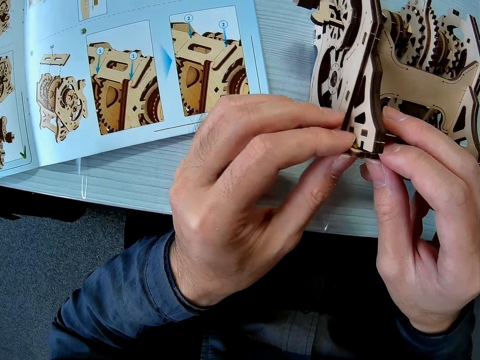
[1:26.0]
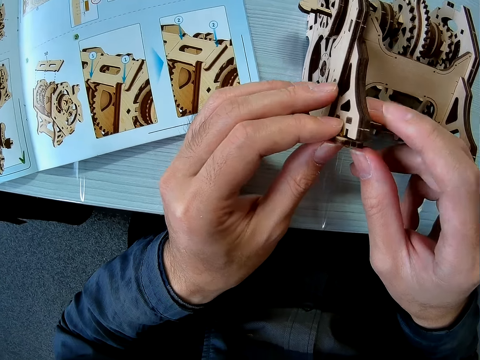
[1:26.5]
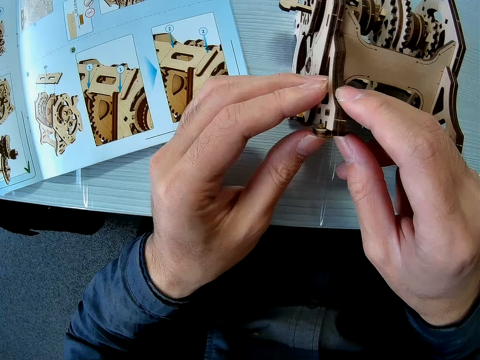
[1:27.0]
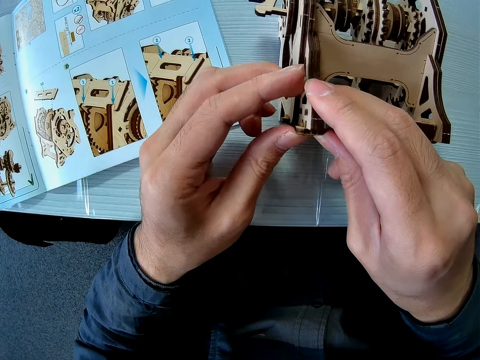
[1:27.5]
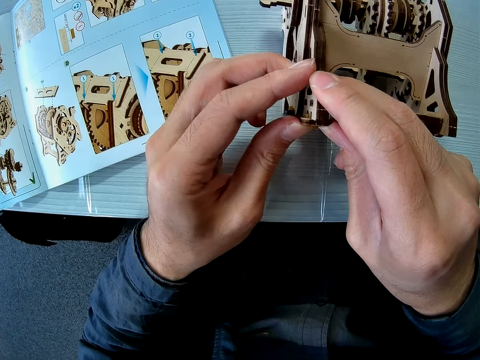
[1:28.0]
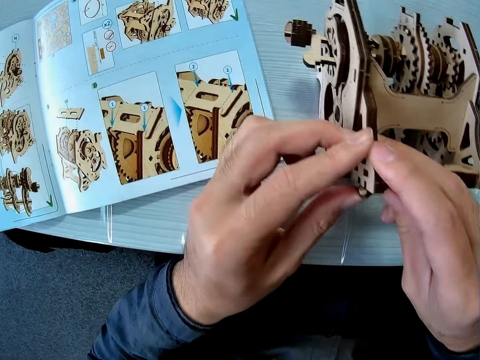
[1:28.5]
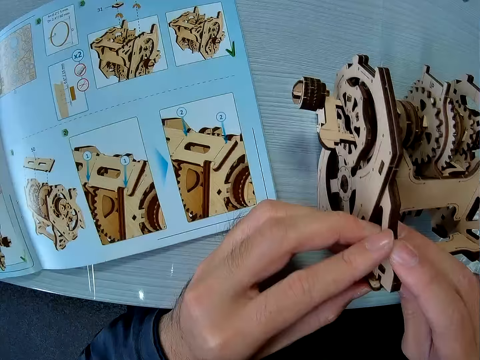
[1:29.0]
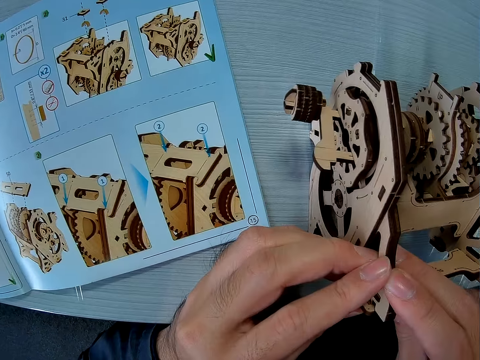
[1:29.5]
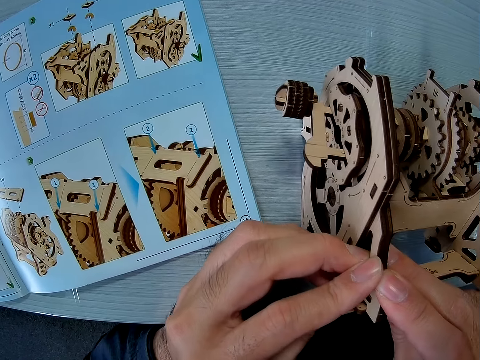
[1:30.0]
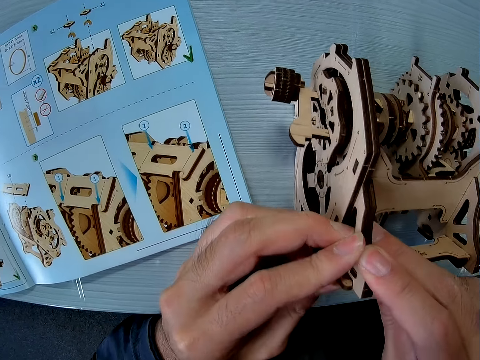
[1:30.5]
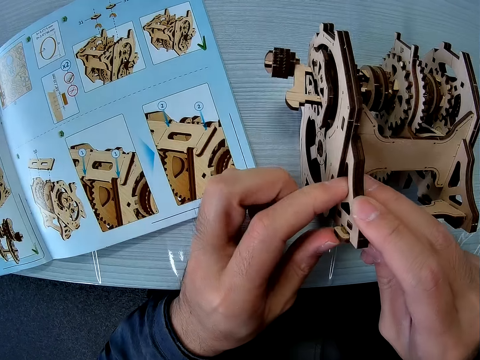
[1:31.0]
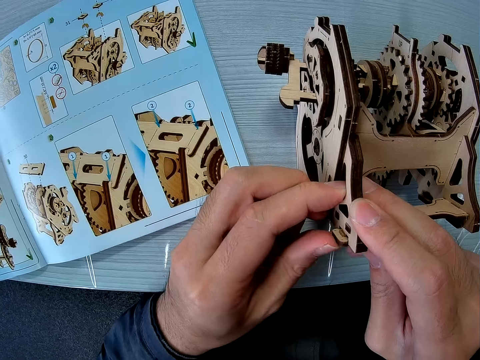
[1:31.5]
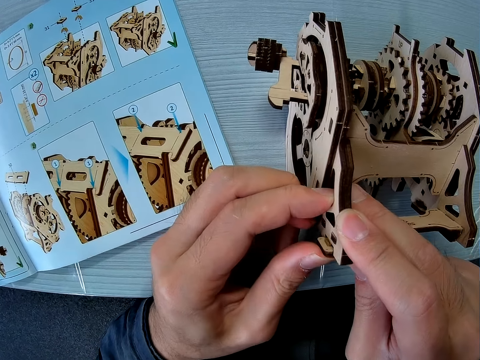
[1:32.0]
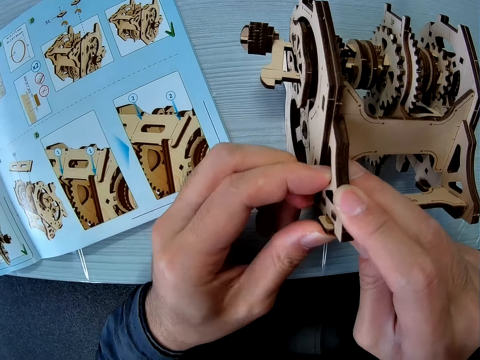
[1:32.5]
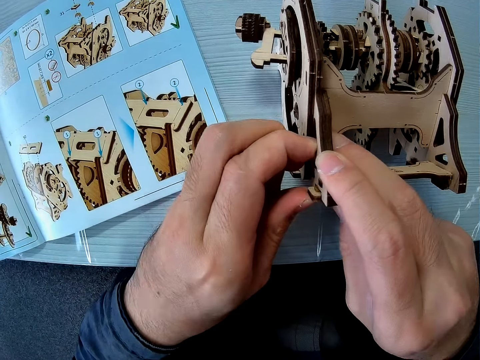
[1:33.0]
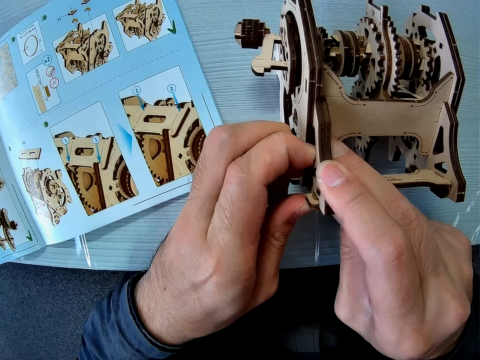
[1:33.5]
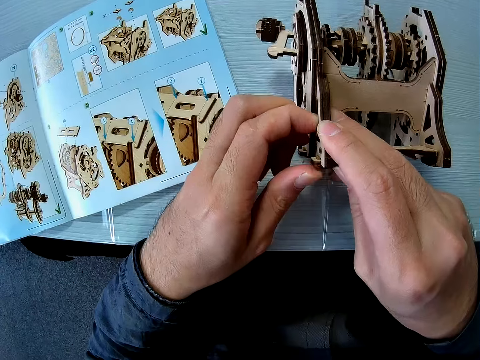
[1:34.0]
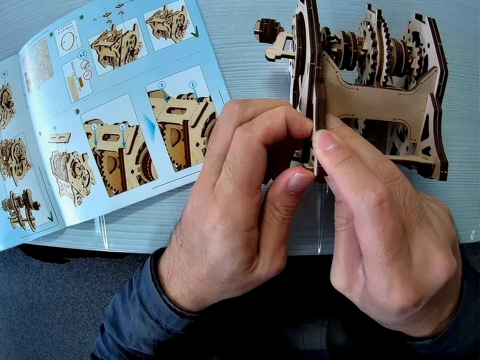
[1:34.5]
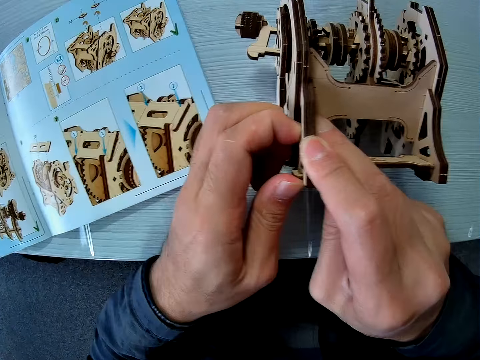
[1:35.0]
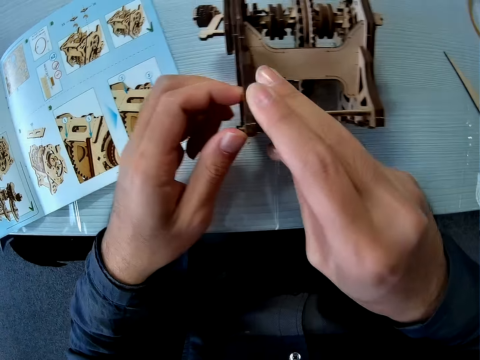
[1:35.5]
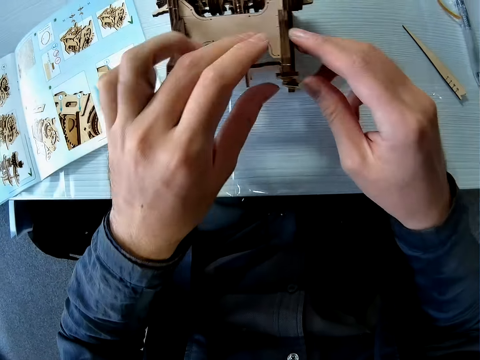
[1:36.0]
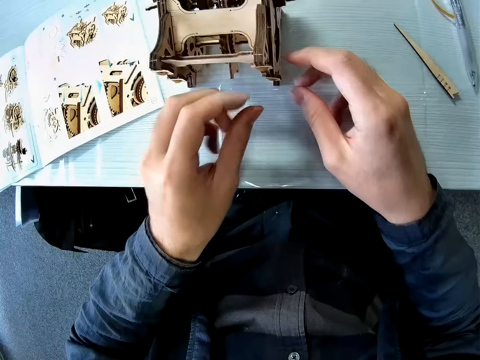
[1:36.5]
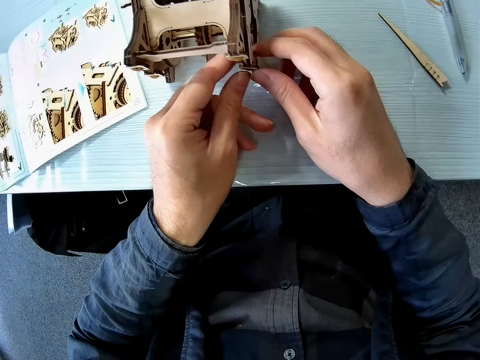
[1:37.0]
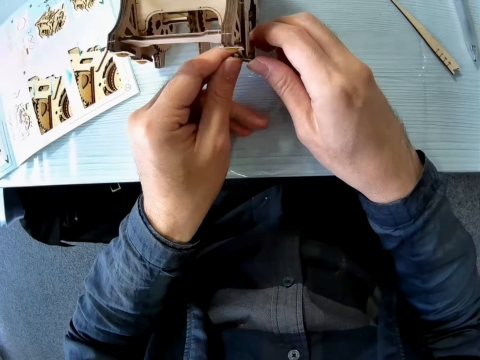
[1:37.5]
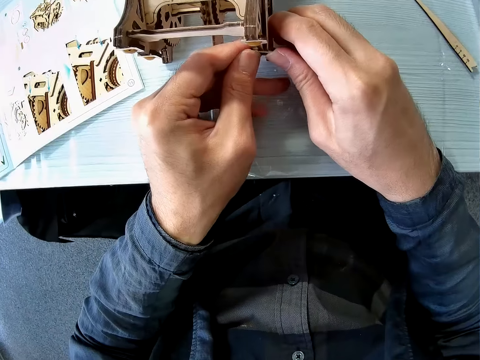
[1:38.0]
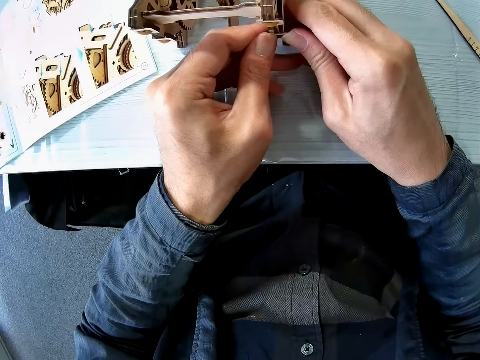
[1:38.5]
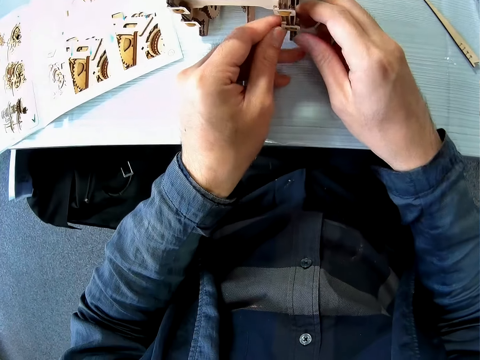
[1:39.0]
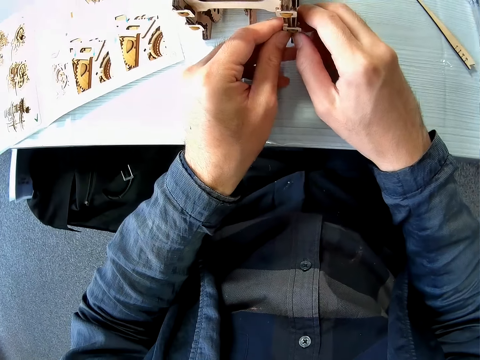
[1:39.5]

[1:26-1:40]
The camera wearer presses the wooden model piece on the wooden model gearbox. They adjust the pieces on the mechanical model.

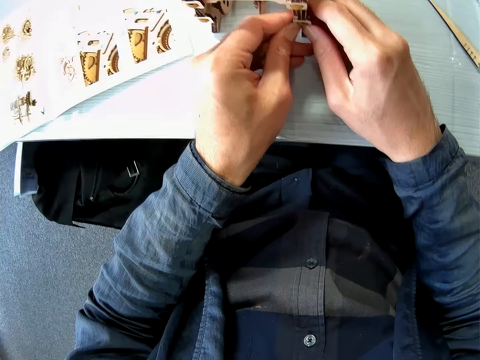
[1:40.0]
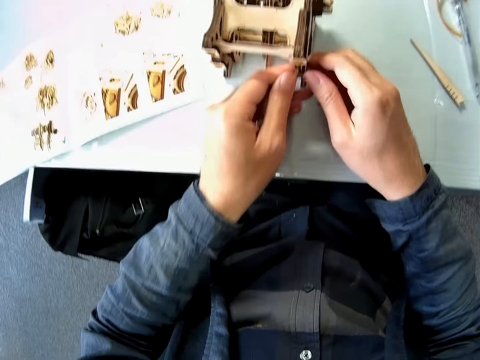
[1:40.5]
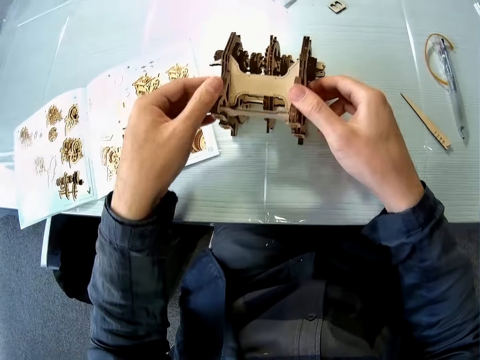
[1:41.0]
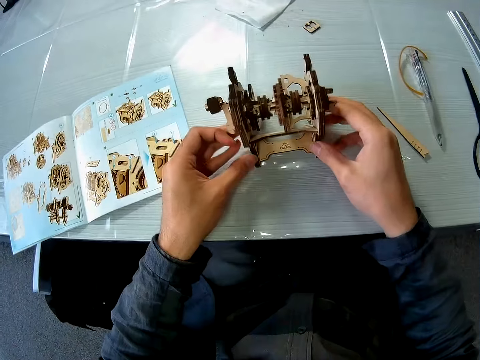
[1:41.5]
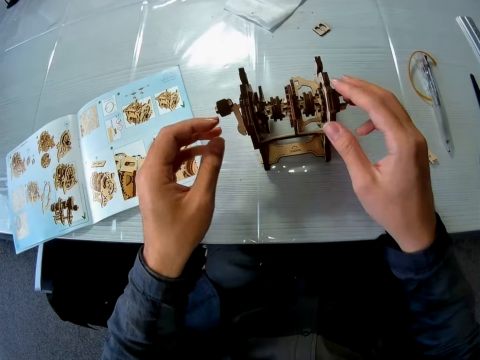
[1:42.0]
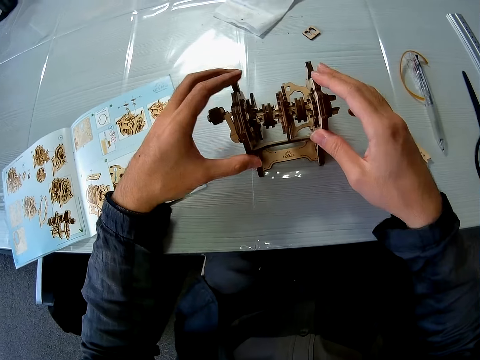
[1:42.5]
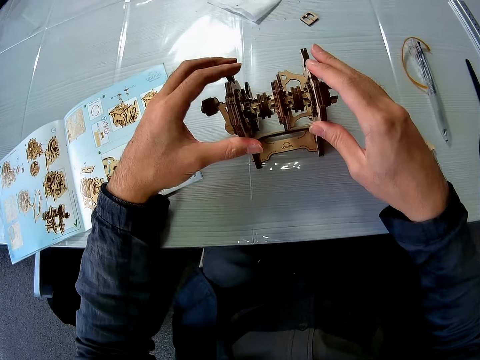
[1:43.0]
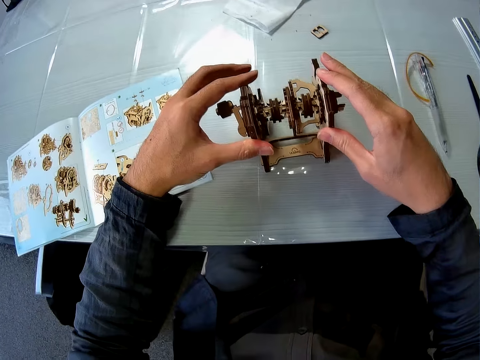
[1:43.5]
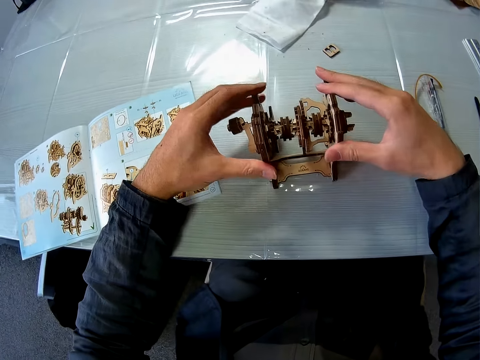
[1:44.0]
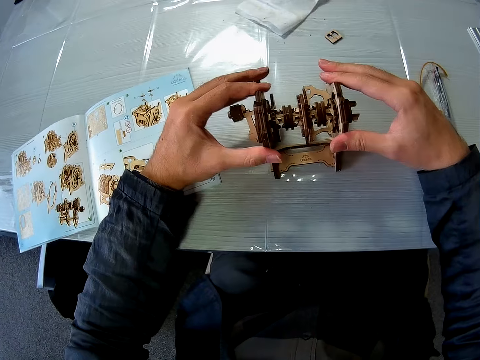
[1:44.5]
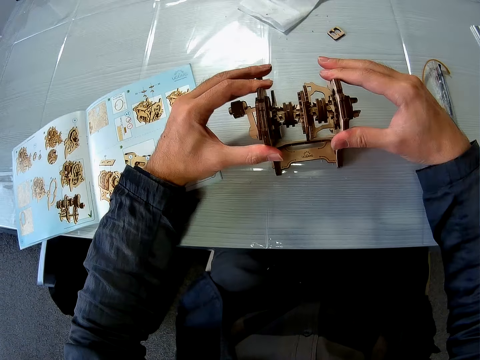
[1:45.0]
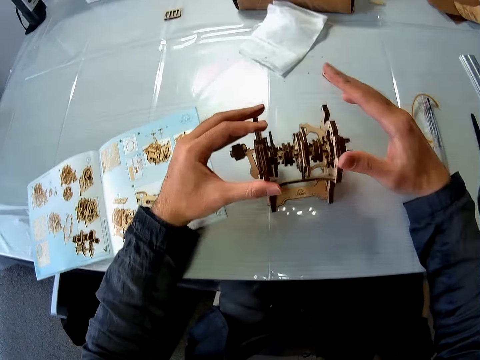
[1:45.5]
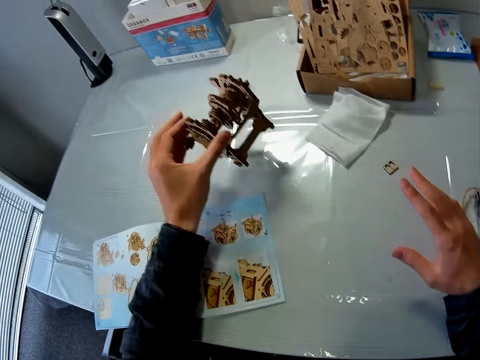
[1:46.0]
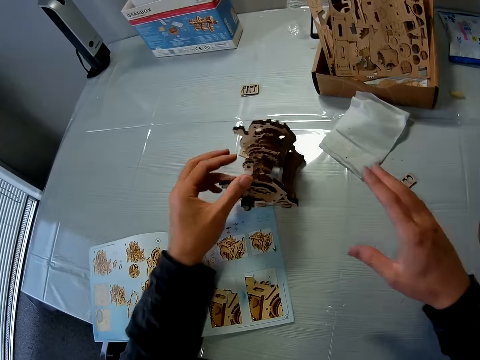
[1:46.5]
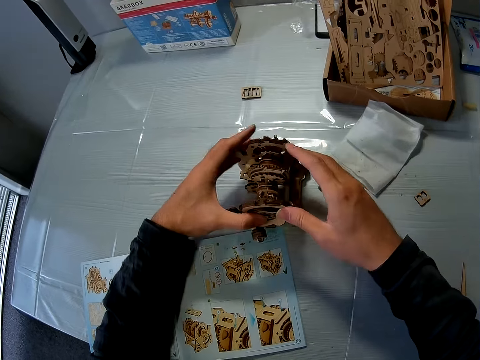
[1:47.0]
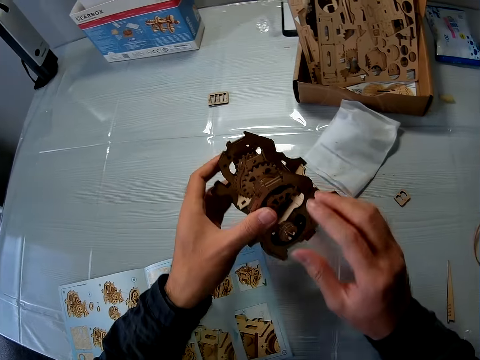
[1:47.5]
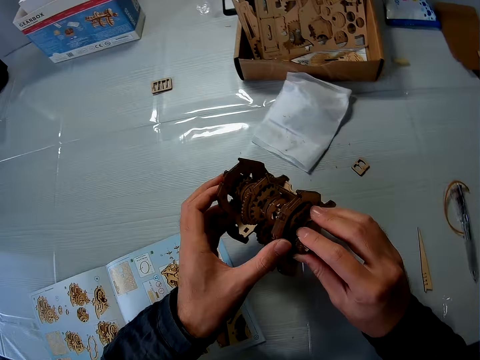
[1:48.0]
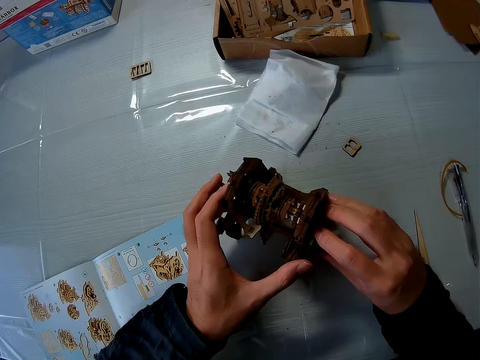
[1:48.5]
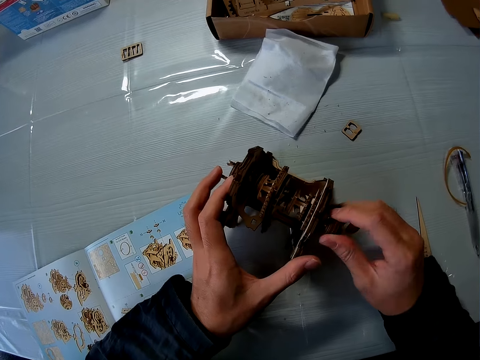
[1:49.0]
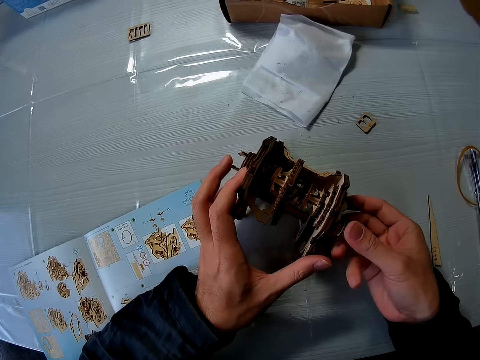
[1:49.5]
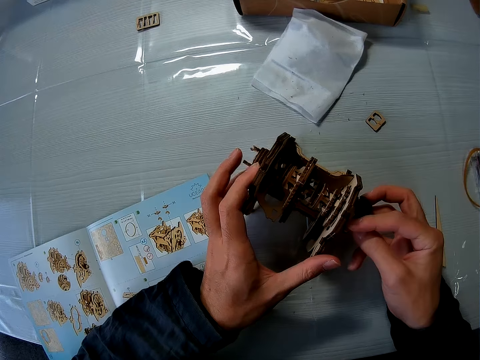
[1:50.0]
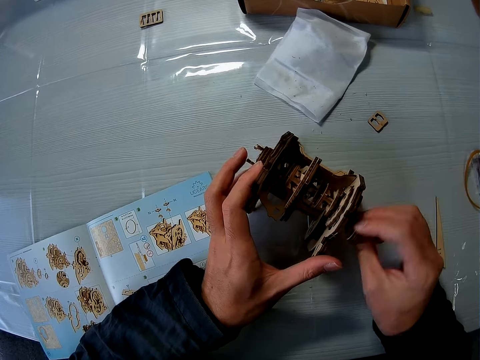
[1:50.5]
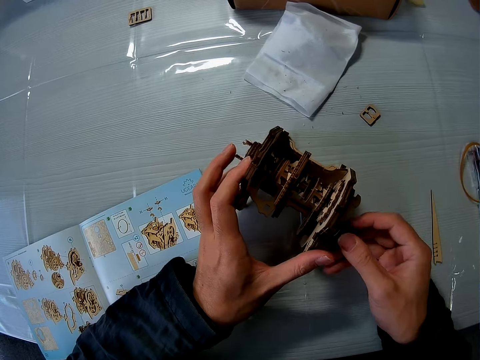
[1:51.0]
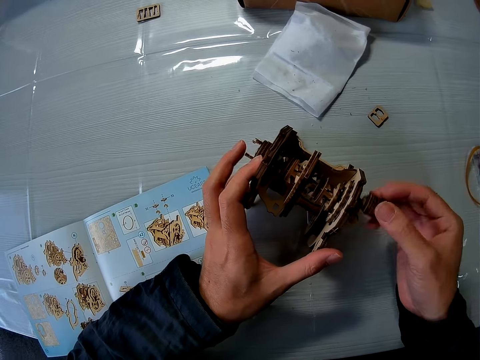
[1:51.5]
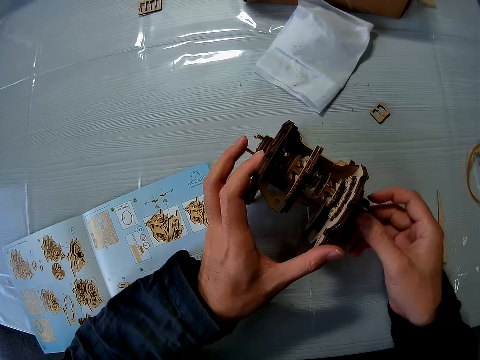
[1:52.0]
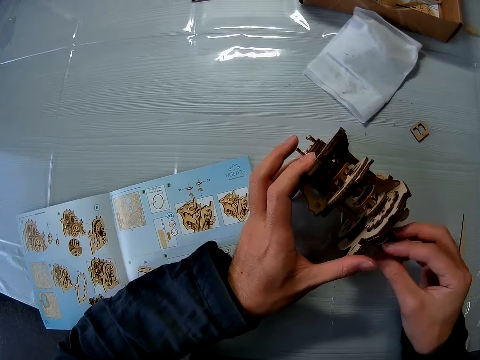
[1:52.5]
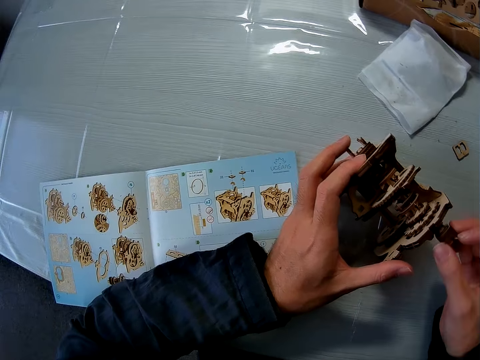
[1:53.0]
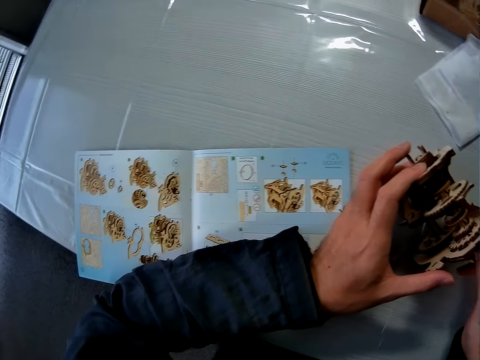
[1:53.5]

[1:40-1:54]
The camera wearer lifts the wooden model gearbox, places the wooden model gearbox on the table, and presses the wooden model gearbox. They lift the wooden model gearbox and place the wooden model gearbox on the table. They move the mechanical model on the table. They pick up the wooden model gearbox and rotate the wooden model piece actuator handle. They place the wooden model gearbox on the table and rotate the wooden model piece actuator handle. They try out the mechanical model.
